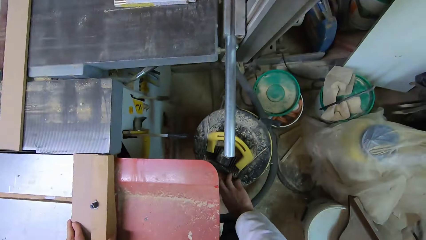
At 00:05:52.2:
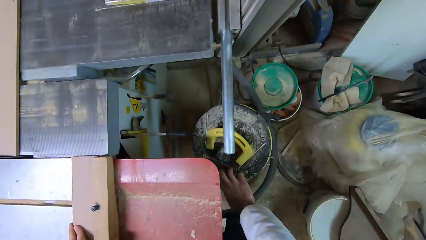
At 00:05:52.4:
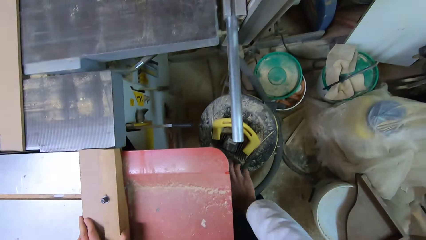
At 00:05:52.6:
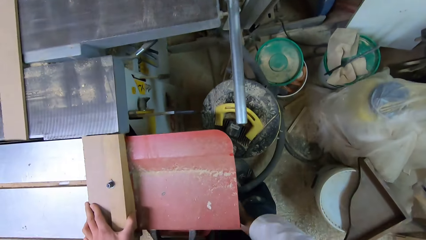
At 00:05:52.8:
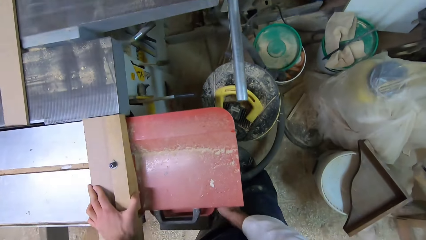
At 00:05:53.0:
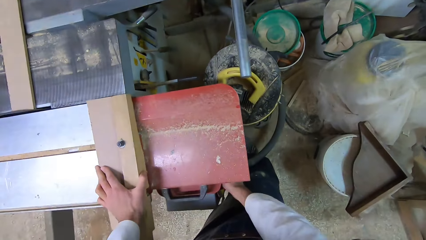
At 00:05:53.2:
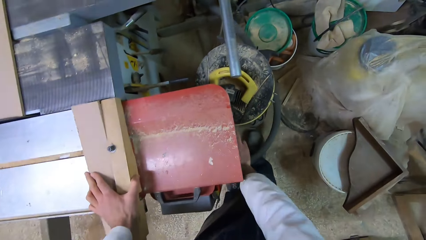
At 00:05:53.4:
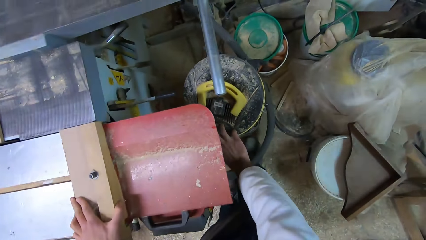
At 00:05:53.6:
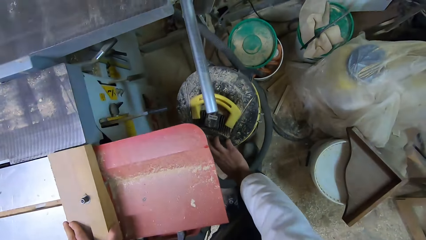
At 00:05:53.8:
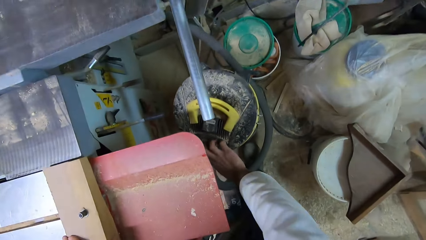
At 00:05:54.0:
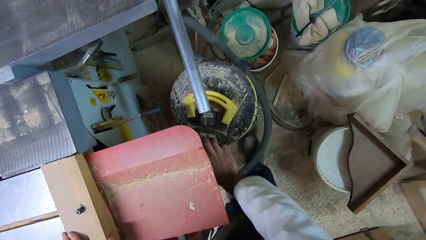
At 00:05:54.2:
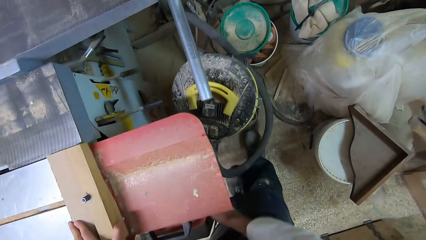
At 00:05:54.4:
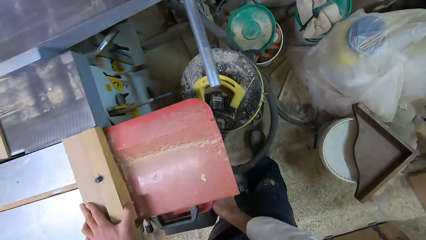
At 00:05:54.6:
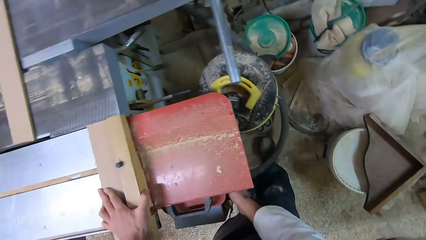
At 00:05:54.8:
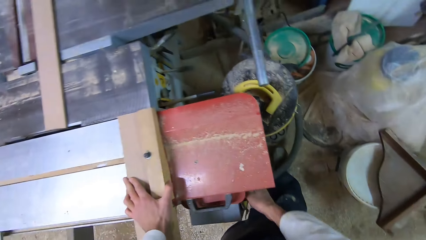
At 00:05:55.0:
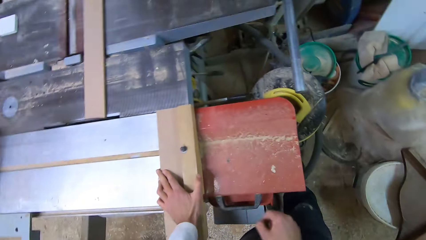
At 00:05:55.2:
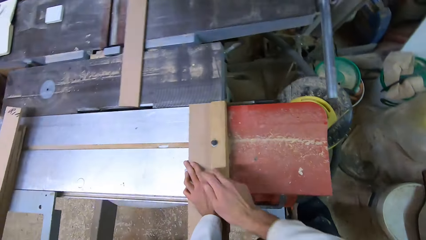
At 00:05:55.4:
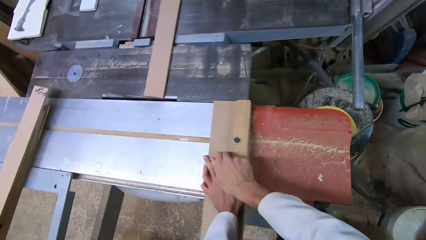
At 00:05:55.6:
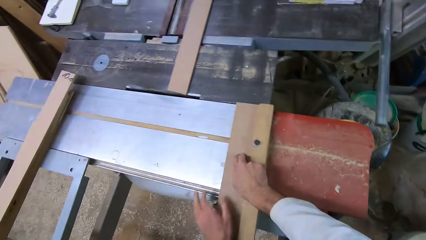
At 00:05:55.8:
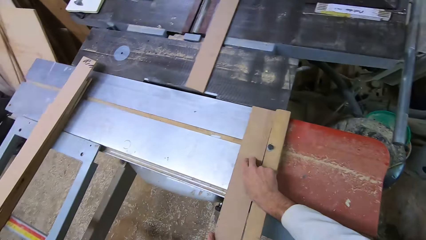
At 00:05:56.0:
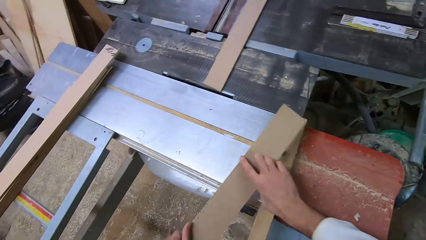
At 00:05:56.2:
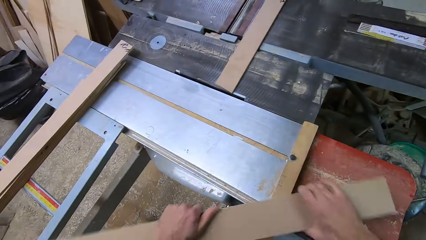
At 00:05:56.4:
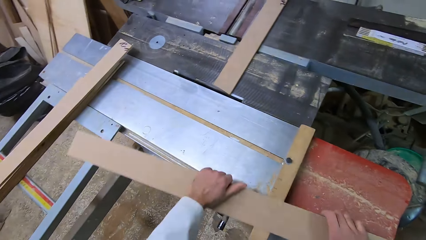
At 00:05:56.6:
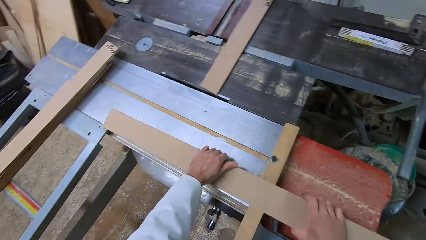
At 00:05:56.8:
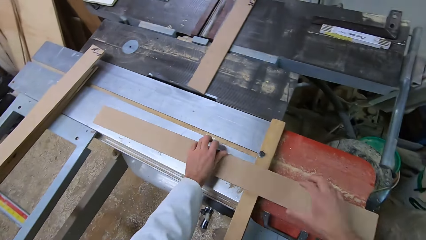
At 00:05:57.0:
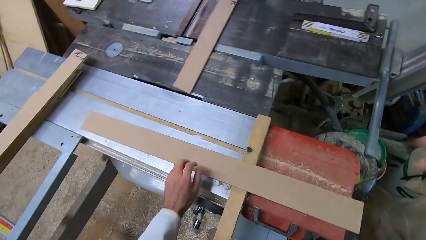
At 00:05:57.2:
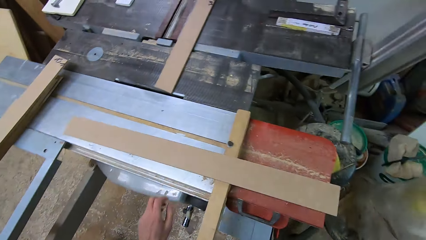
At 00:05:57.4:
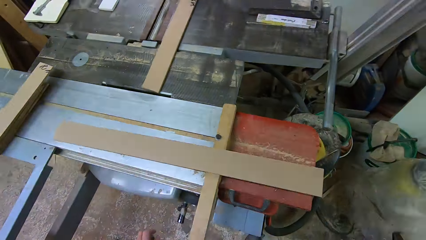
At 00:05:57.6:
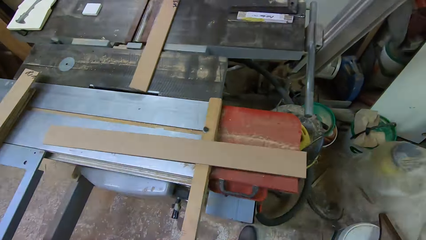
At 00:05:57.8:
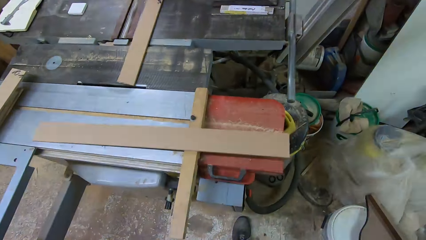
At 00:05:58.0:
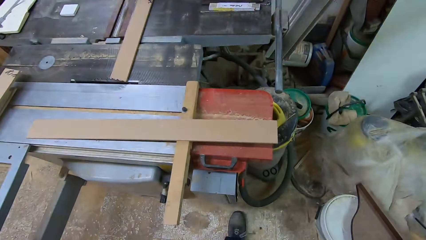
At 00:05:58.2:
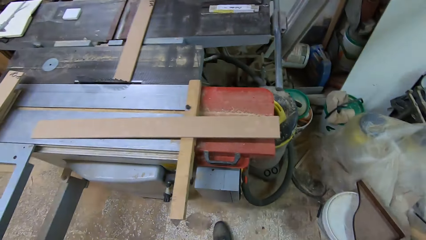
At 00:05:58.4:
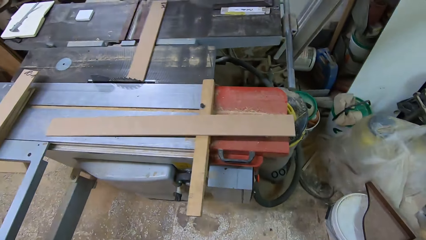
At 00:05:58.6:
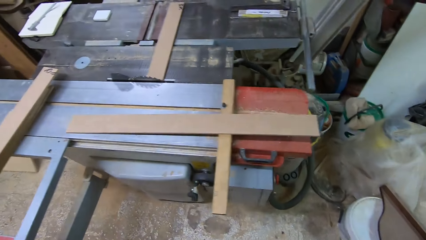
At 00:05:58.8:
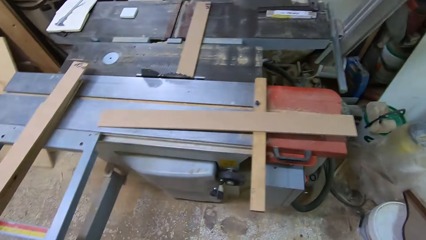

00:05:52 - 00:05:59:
The camera wearer turns off the table saw. They hold the wood, turn the wood, and place the wooden plank on the sliding carriage. They touch something.
